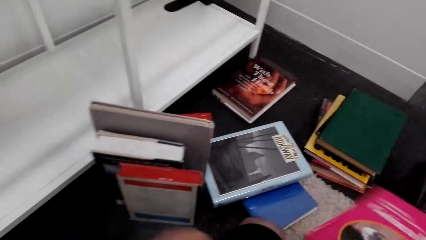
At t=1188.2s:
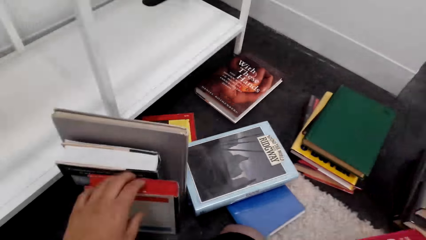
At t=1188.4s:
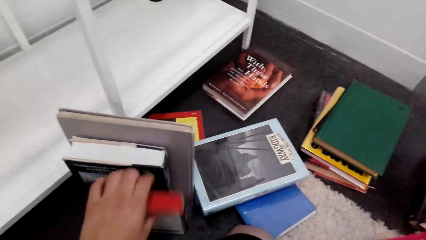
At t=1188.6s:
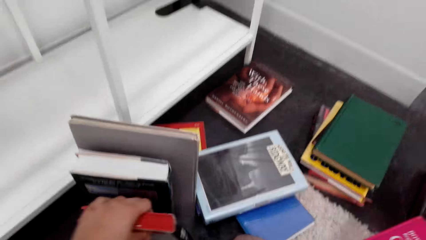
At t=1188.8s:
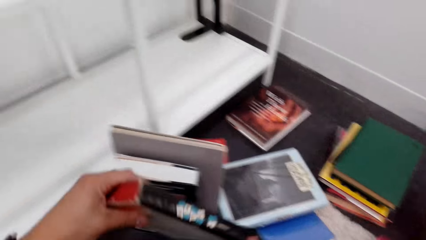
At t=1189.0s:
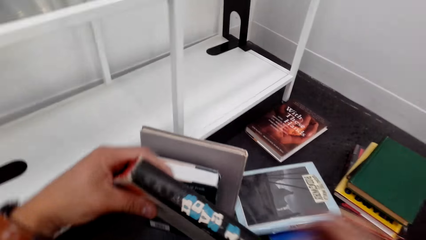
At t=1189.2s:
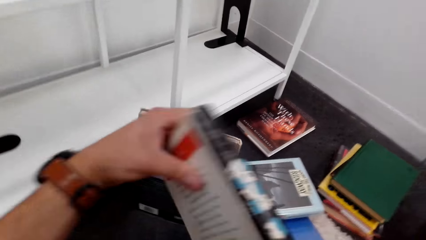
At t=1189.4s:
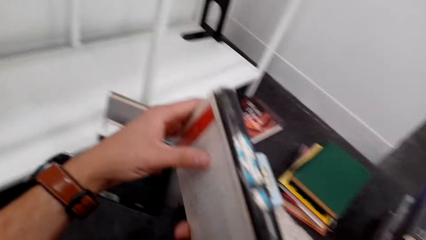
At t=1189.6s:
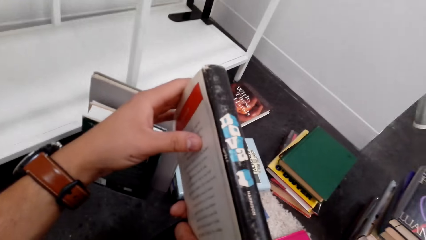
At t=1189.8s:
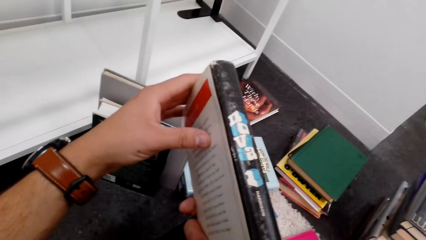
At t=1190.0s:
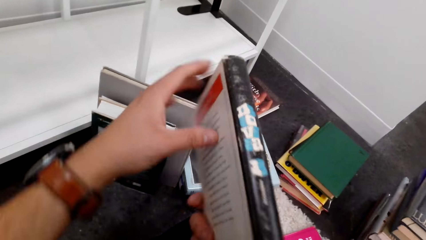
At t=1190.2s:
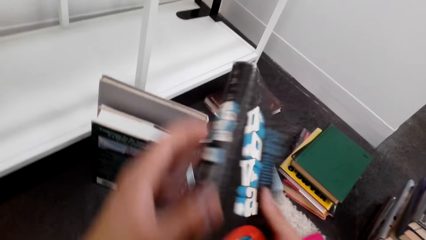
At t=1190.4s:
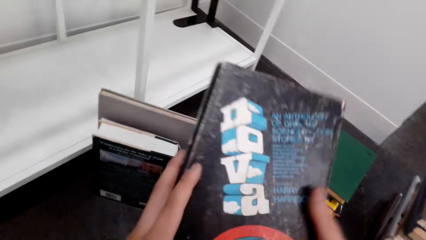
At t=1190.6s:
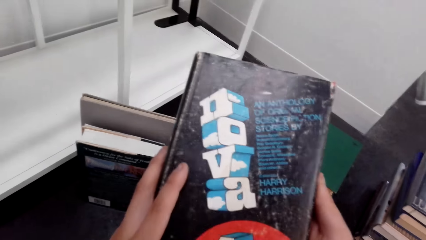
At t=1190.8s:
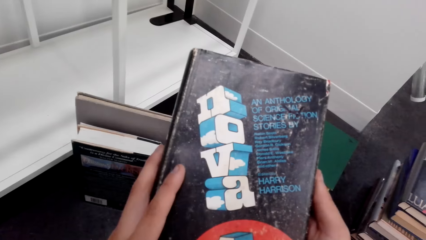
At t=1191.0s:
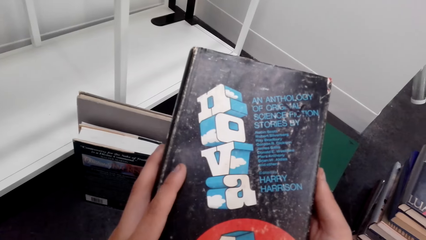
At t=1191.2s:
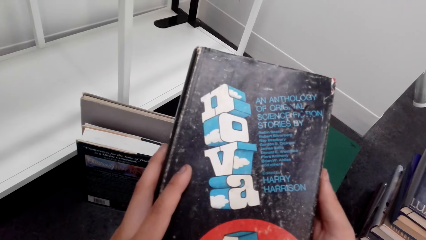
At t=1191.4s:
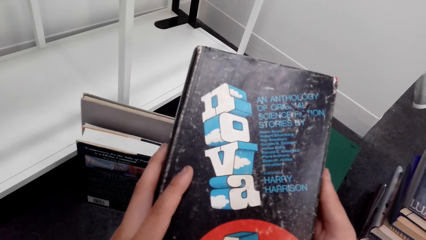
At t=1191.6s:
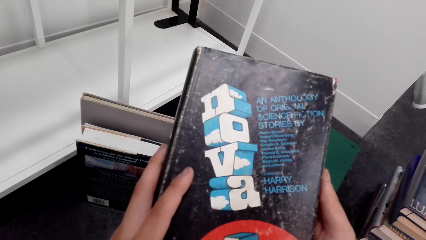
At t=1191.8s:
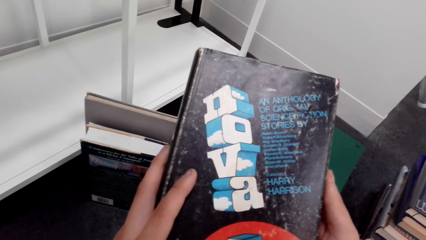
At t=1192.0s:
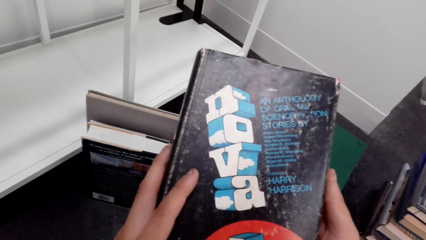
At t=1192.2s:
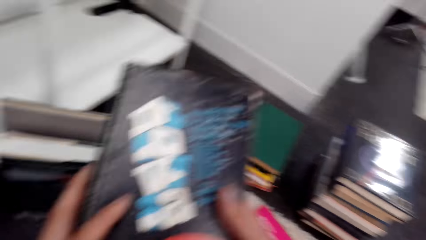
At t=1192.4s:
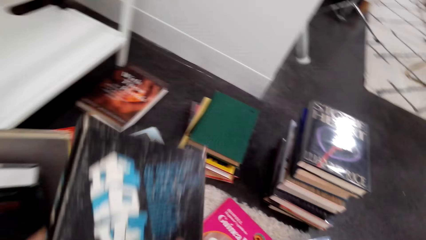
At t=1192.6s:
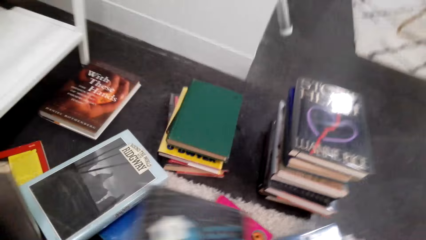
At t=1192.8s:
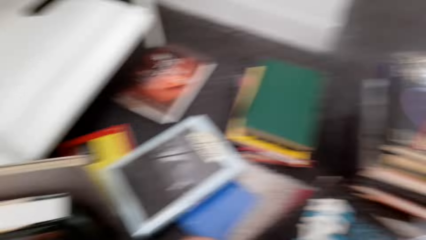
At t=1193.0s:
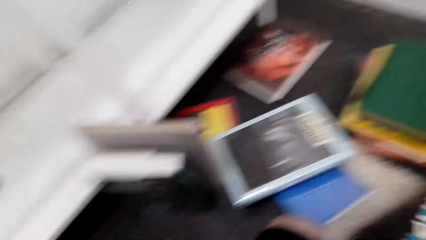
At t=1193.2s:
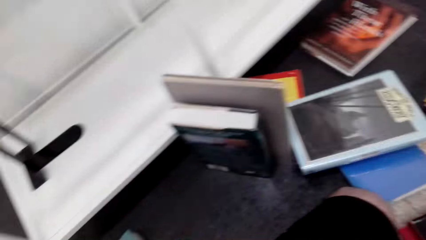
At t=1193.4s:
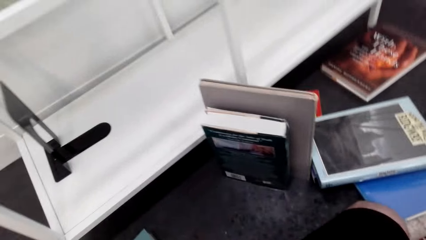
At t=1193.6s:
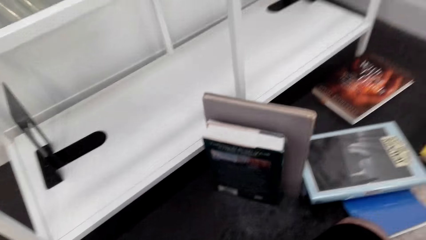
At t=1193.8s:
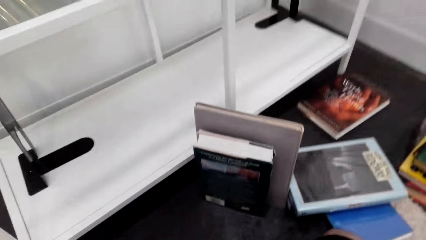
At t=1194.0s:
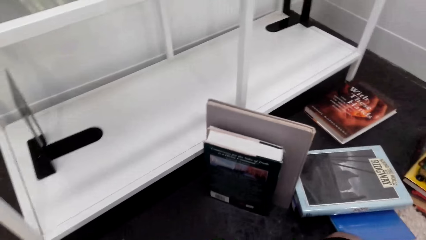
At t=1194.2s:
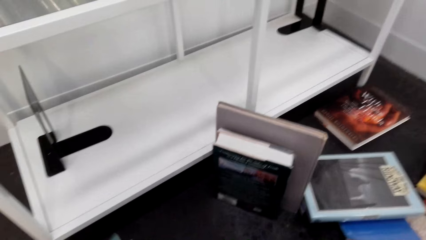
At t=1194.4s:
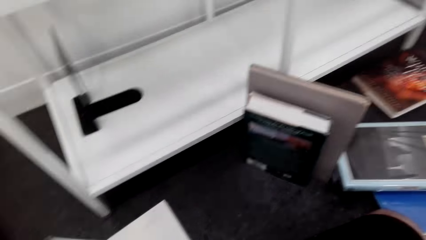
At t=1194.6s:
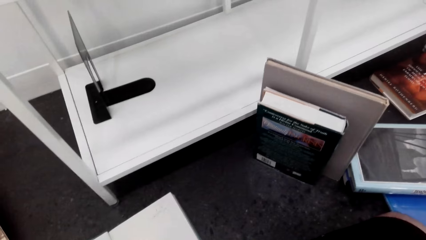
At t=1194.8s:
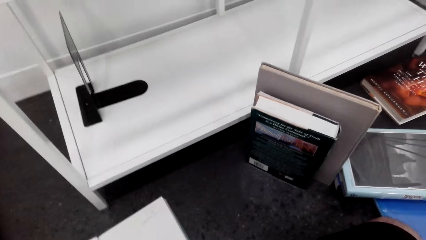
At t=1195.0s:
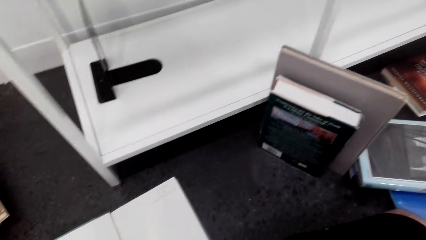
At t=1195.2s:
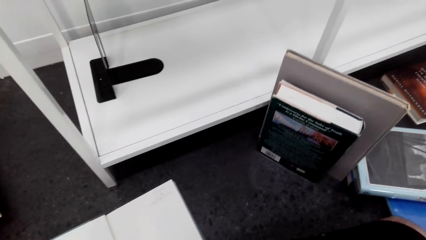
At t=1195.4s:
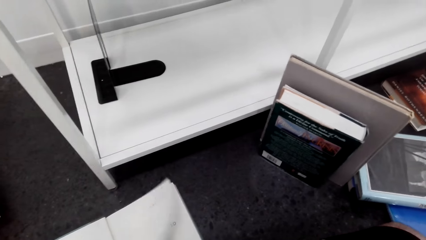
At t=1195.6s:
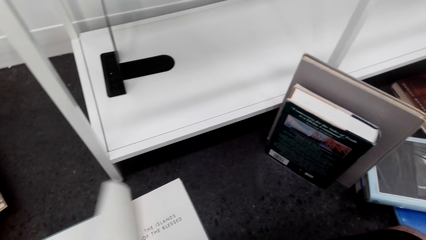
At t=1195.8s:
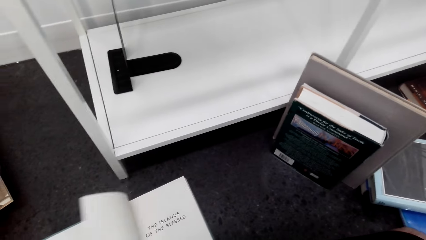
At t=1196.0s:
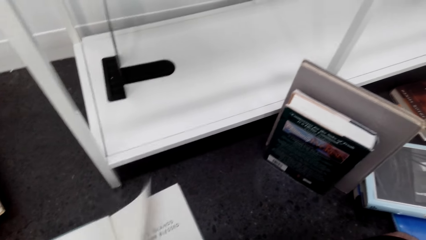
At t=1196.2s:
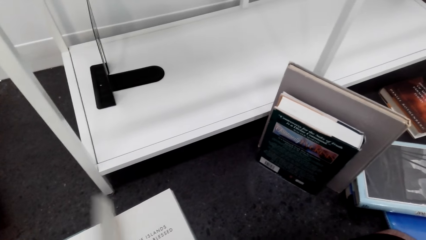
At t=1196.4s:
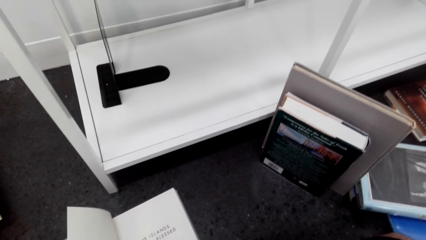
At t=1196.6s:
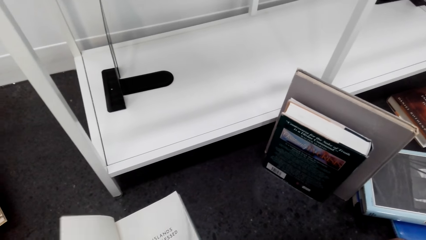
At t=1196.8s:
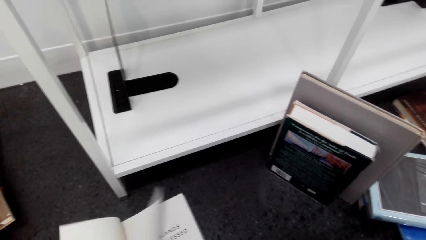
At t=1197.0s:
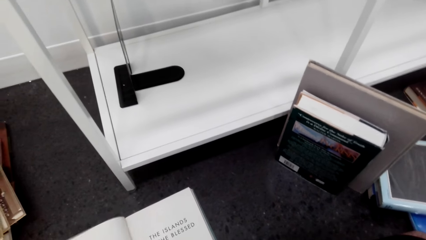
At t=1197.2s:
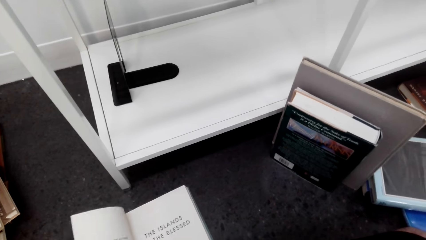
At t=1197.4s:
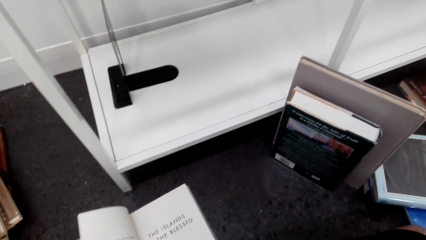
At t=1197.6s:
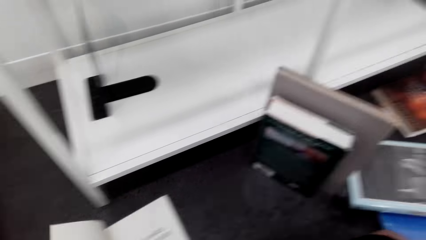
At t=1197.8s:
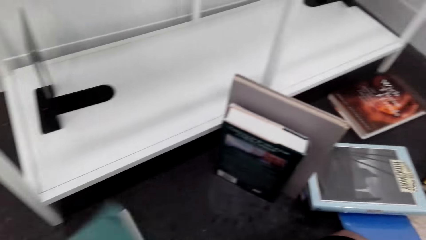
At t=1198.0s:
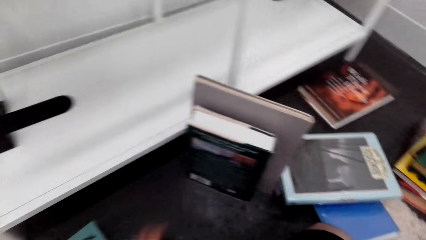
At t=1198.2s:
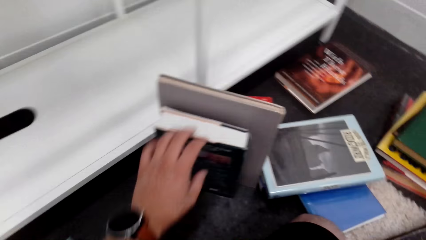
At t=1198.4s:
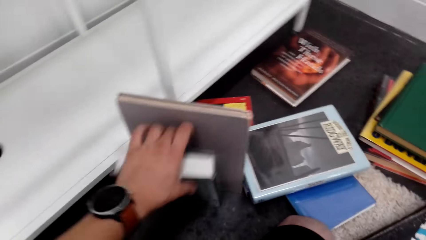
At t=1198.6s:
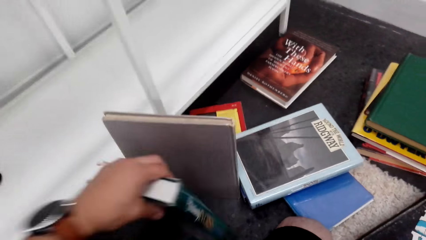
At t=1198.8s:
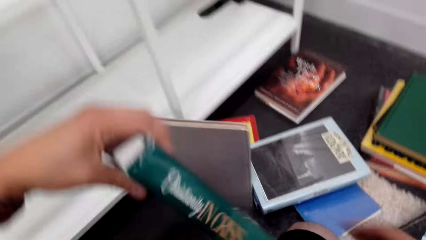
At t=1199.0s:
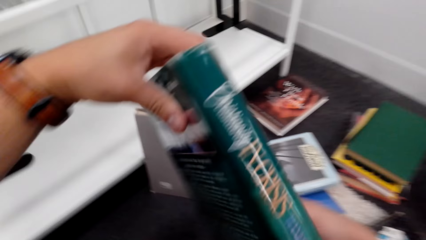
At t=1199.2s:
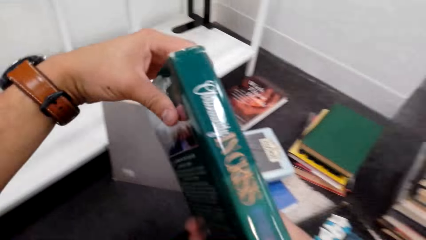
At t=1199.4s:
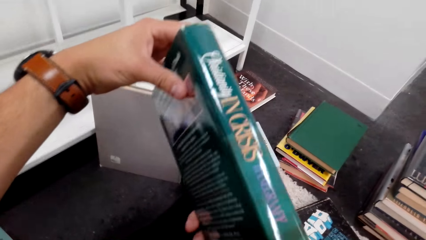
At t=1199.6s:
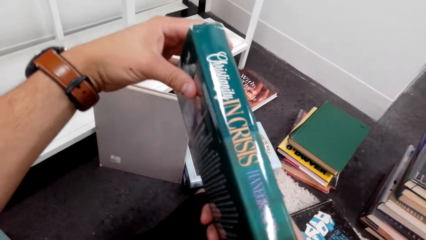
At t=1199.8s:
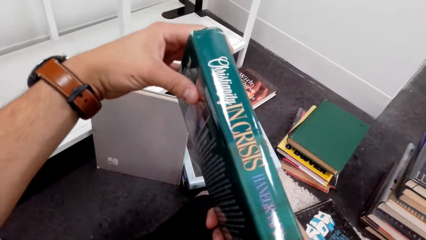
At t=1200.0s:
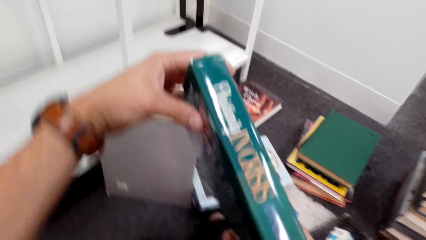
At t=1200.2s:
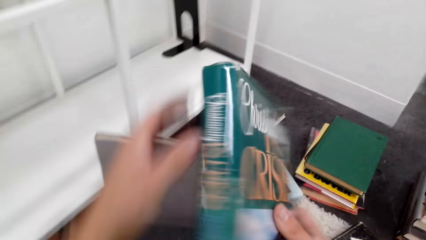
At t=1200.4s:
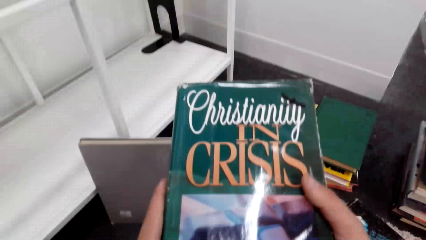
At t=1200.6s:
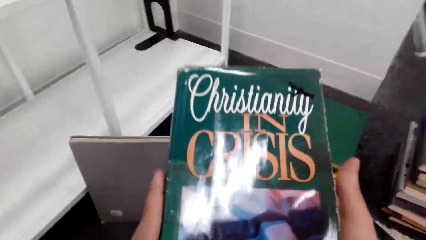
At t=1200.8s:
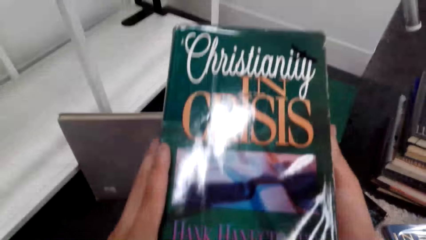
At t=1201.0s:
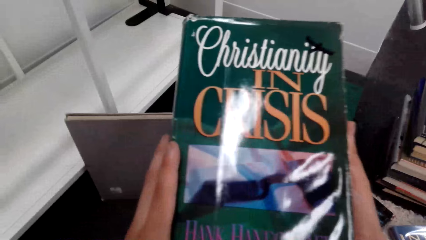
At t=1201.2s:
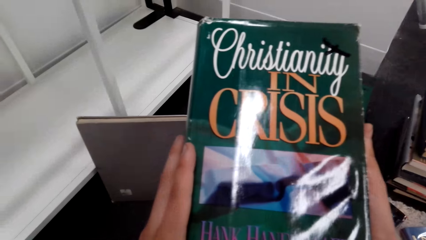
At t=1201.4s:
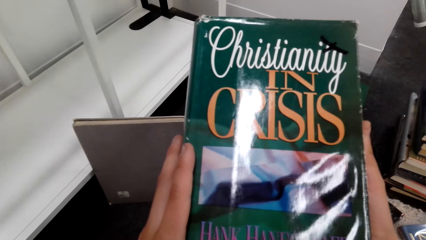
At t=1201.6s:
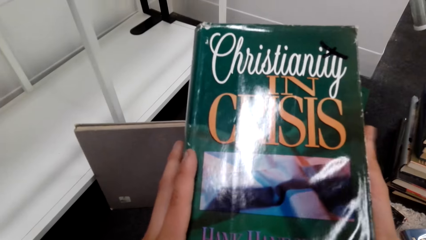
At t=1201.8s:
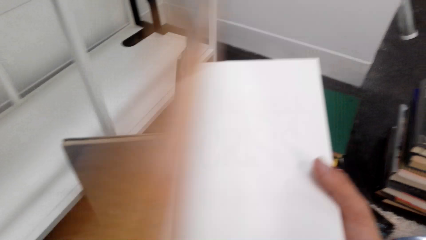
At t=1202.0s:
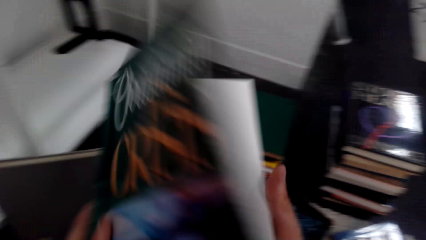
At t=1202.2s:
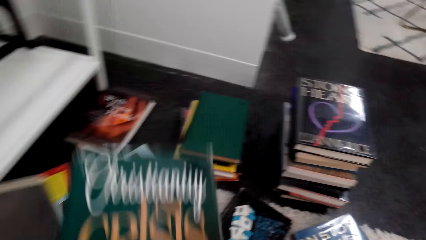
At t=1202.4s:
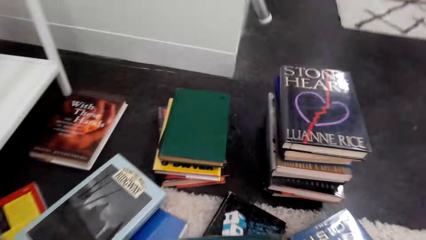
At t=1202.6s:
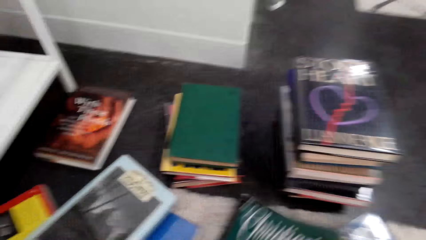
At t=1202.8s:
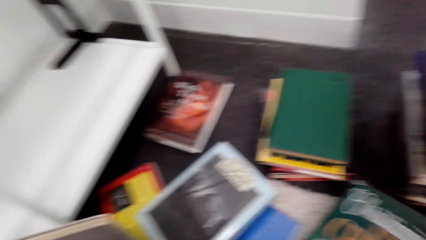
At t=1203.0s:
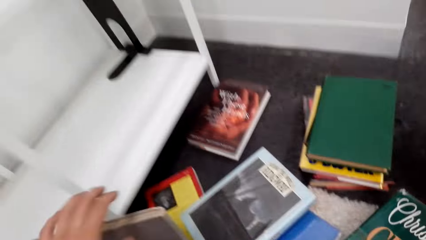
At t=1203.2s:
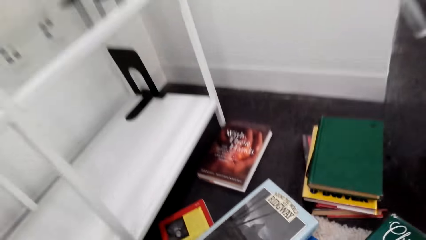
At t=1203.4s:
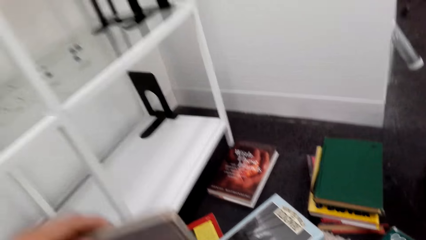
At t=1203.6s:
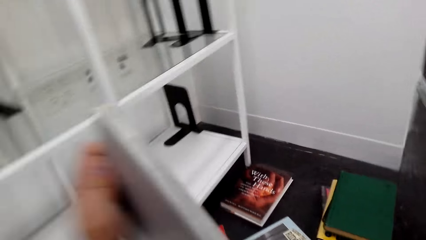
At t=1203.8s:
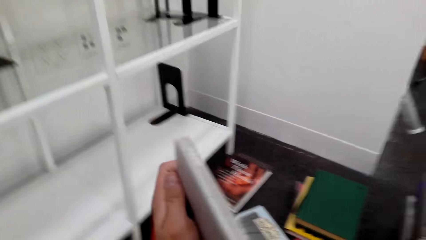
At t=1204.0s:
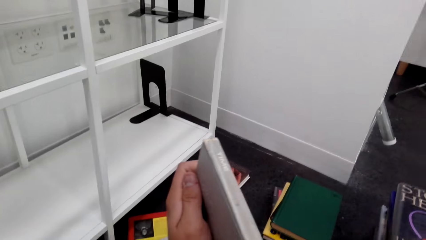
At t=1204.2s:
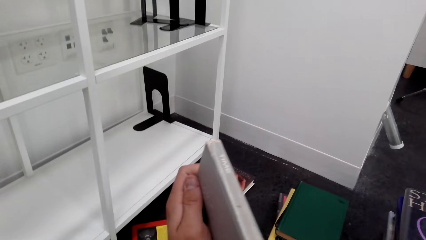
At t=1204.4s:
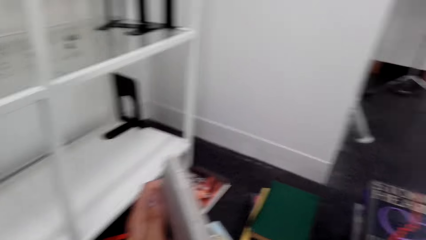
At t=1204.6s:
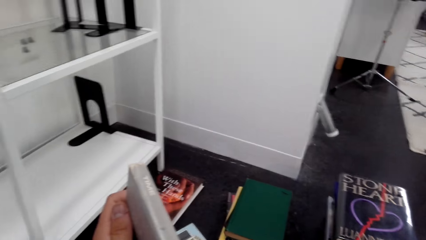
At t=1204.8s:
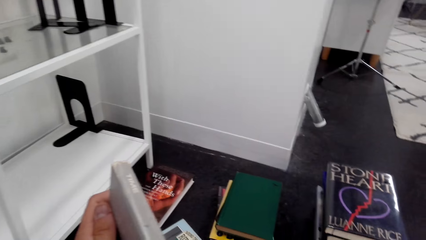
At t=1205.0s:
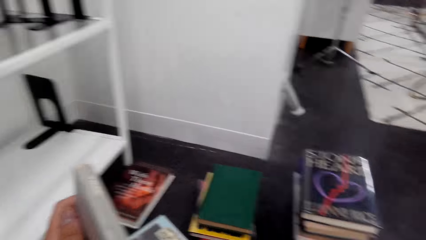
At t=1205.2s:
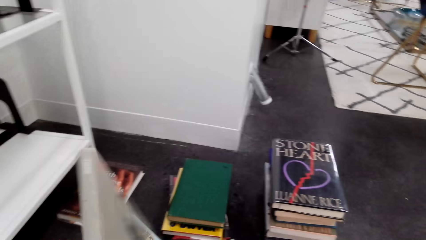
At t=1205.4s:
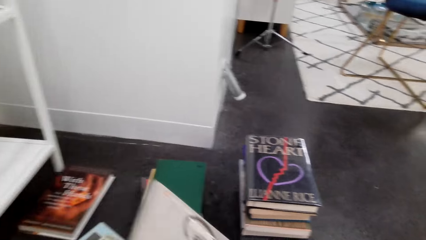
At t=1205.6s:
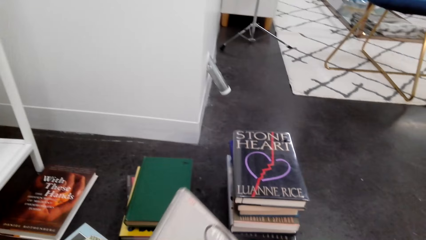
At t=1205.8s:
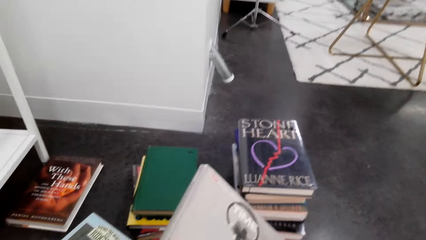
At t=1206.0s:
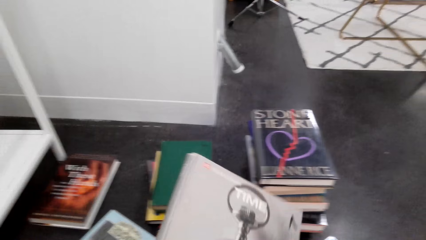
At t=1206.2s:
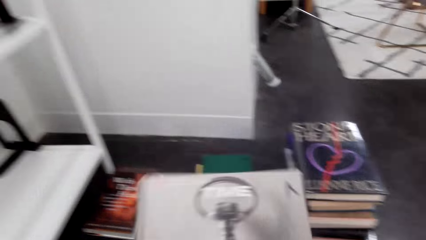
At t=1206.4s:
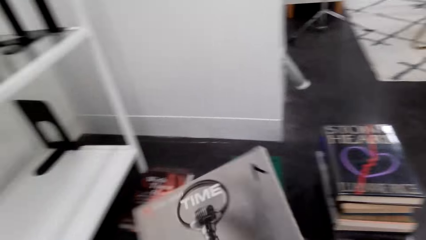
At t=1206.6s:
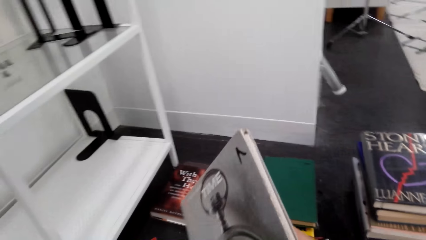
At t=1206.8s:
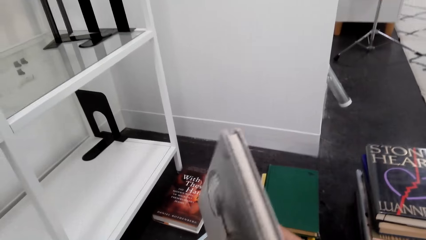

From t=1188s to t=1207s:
The camera wearer puts a book on the floor. They pick up another book and put the book on the floor. They flip a page of a book. They close the book. They pick up a book, open the book and put the book on the floor.
